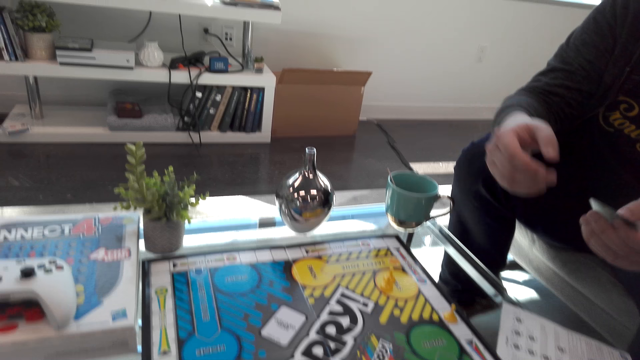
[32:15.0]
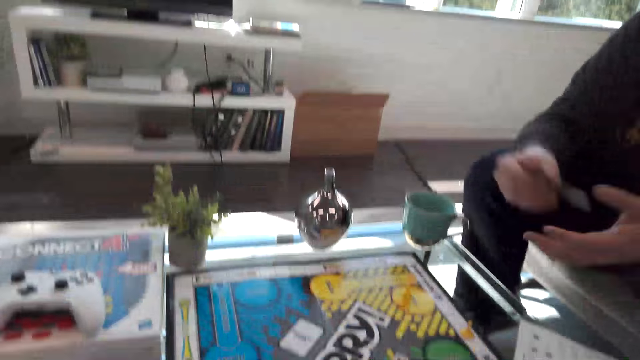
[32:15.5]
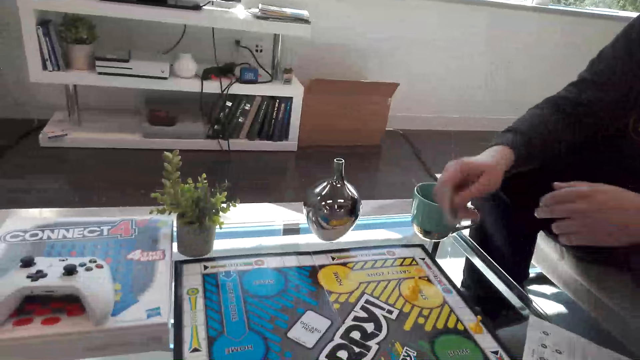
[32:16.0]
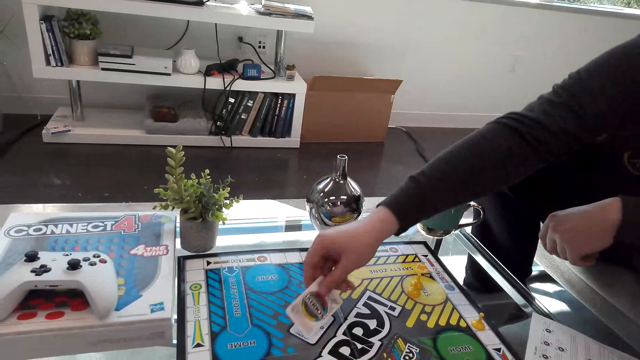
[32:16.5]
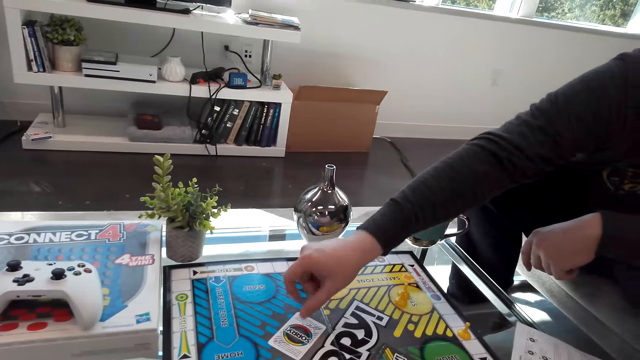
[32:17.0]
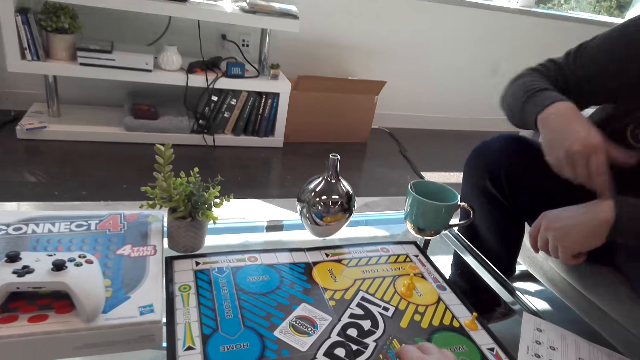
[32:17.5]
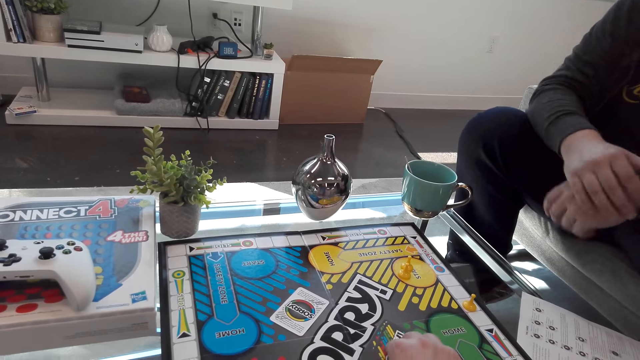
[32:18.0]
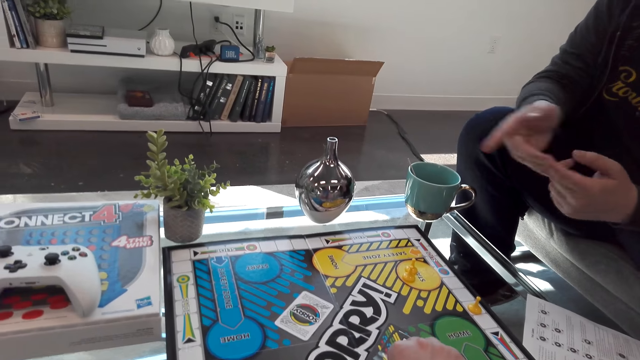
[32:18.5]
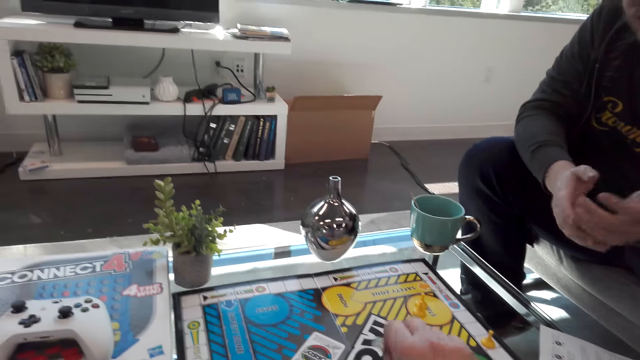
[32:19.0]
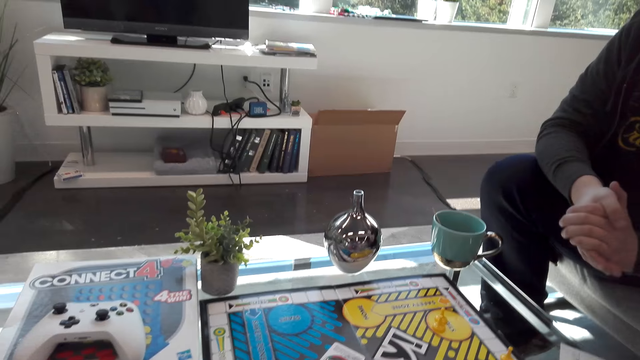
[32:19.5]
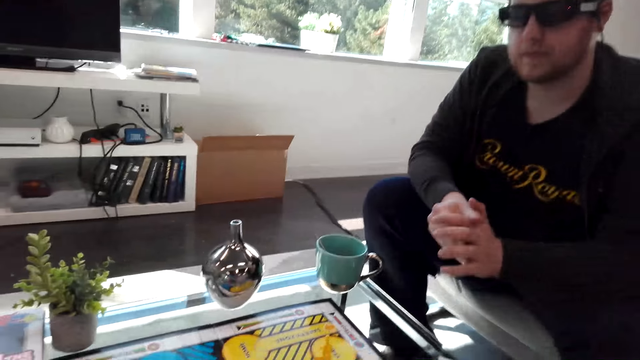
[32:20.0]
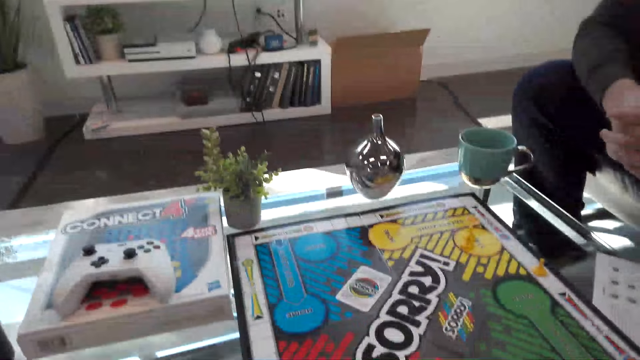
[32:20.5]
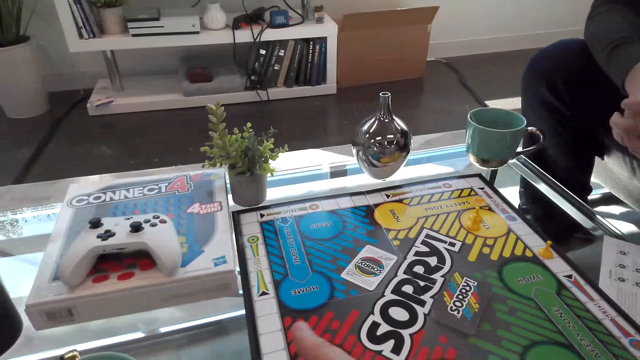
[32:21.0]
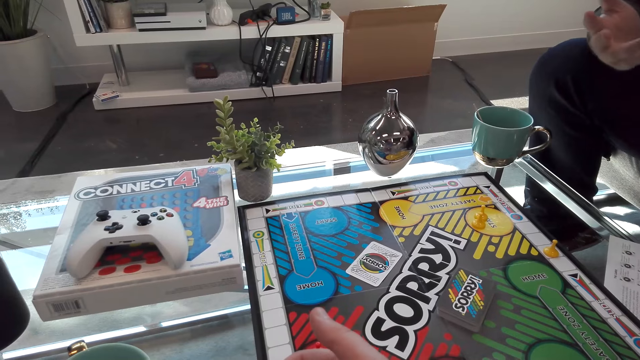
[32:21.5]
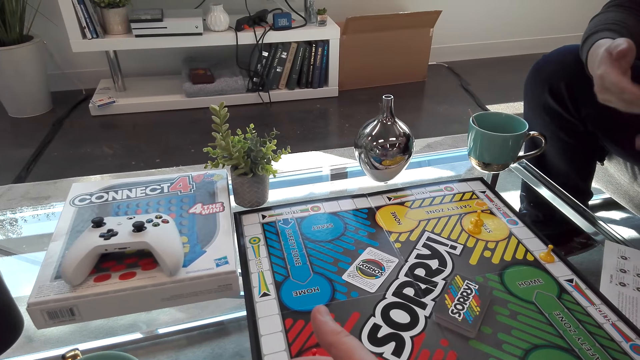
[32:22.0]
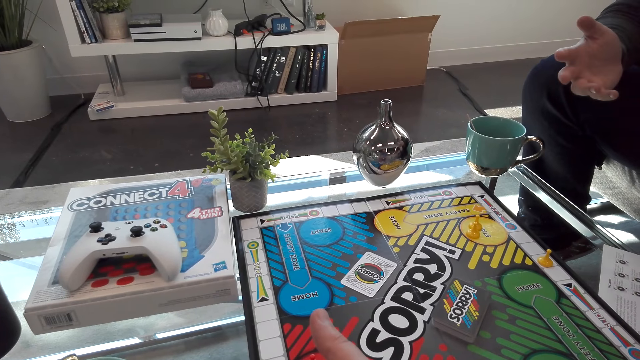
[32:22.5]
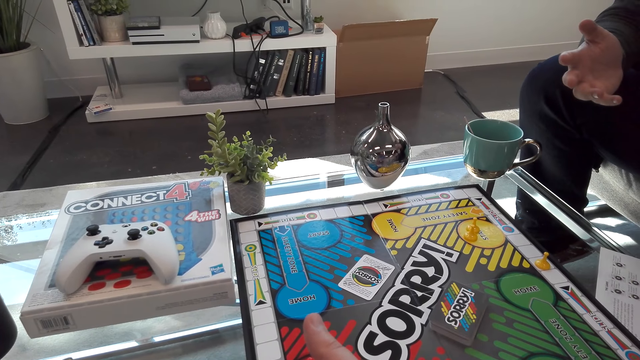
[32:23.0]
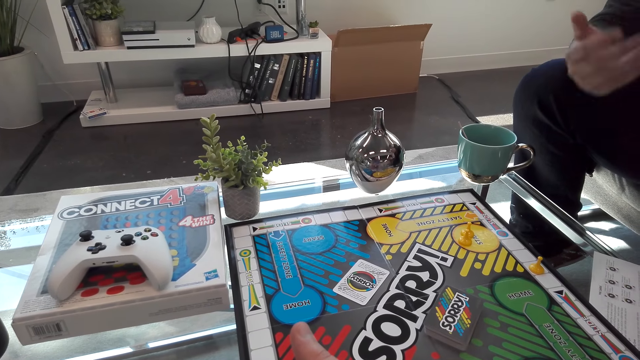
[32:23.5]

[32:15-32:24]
A person puts the card on the table. The person interacts with the camera wearer. The camera wearer picks up a card.

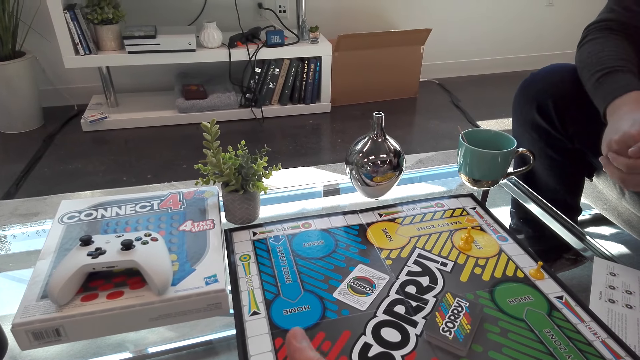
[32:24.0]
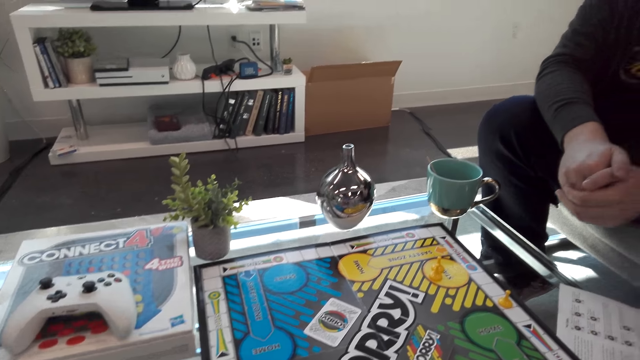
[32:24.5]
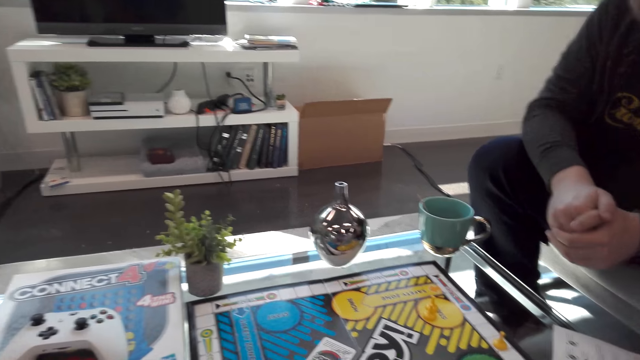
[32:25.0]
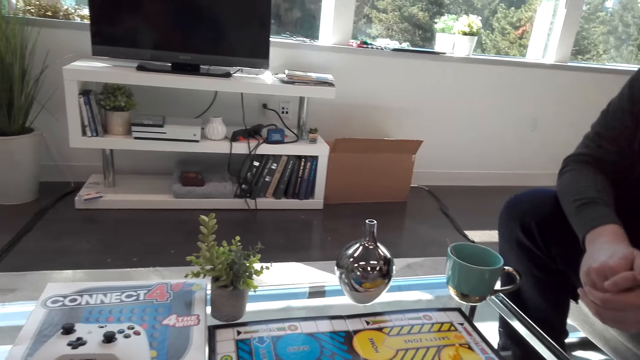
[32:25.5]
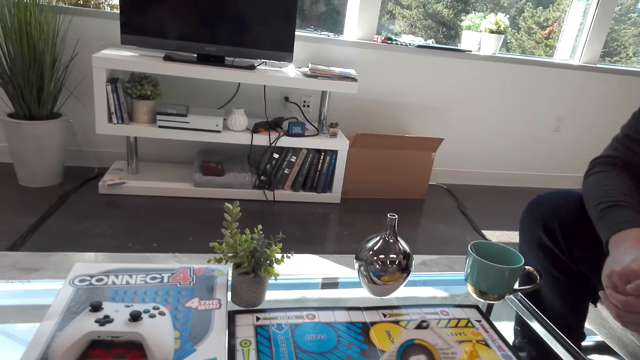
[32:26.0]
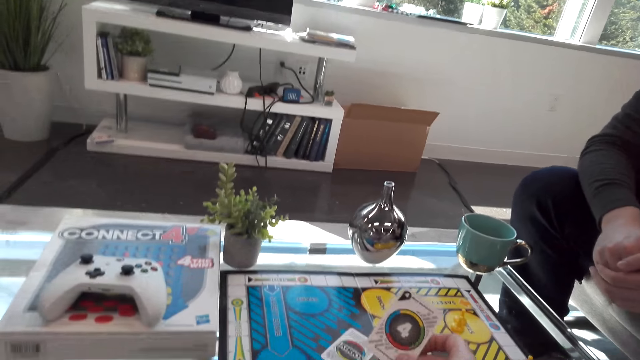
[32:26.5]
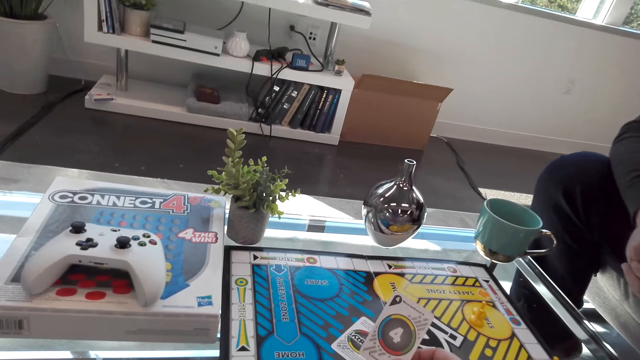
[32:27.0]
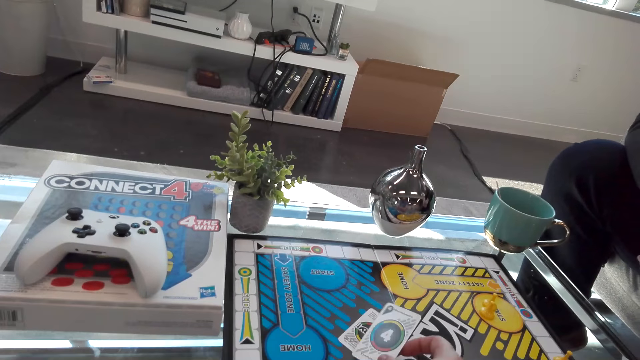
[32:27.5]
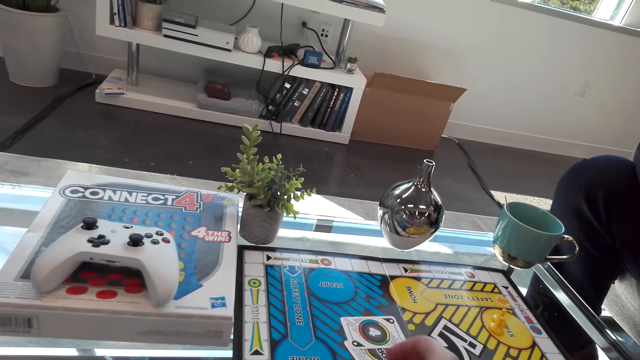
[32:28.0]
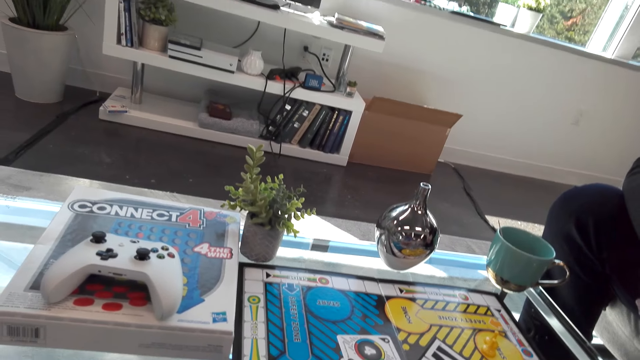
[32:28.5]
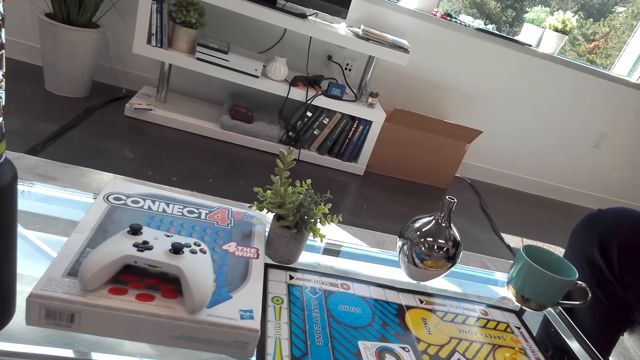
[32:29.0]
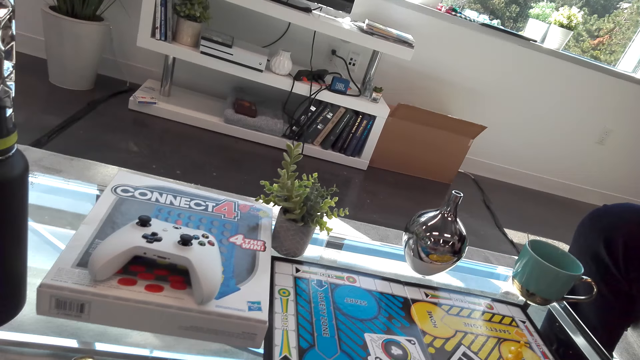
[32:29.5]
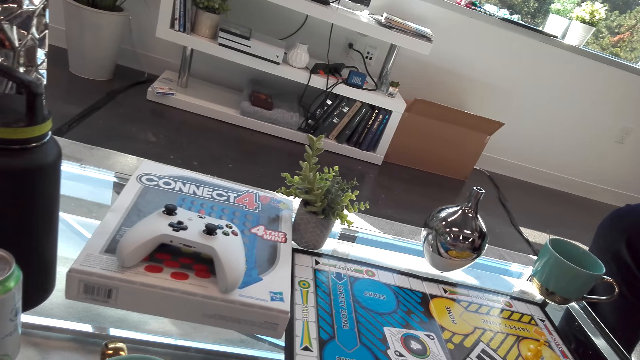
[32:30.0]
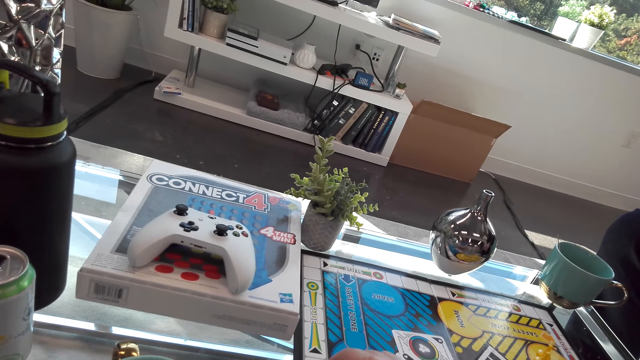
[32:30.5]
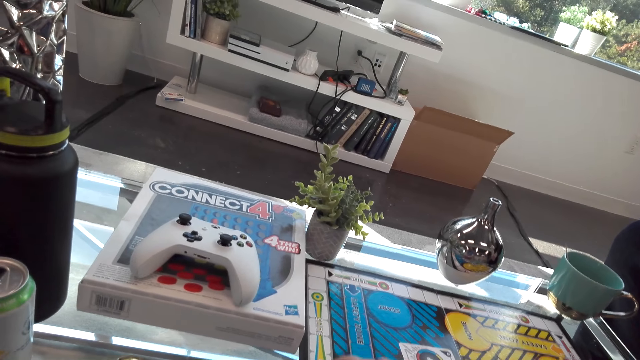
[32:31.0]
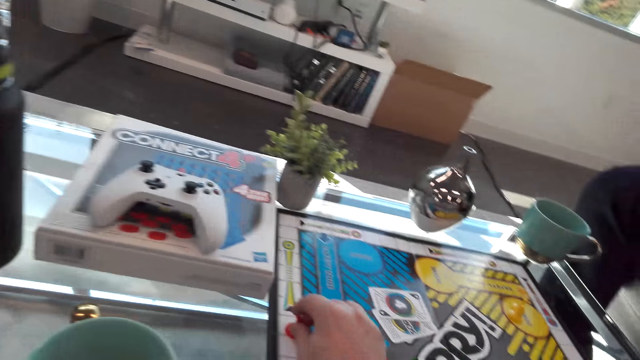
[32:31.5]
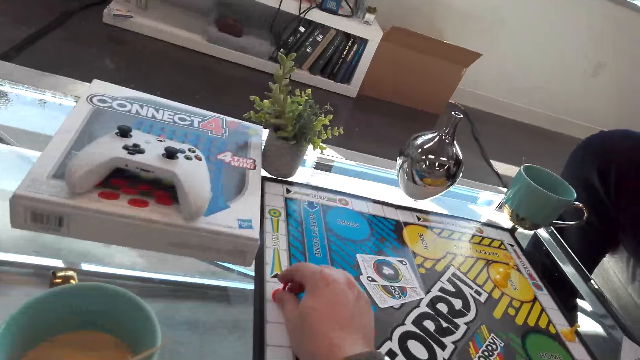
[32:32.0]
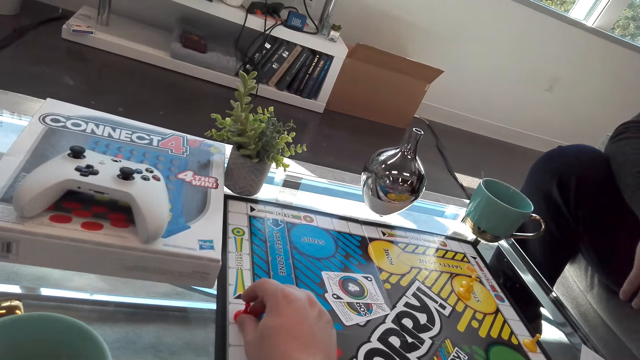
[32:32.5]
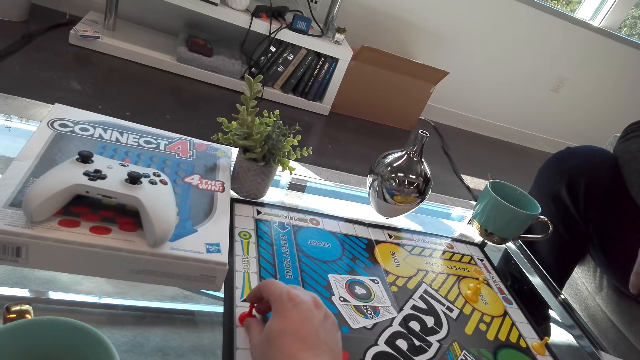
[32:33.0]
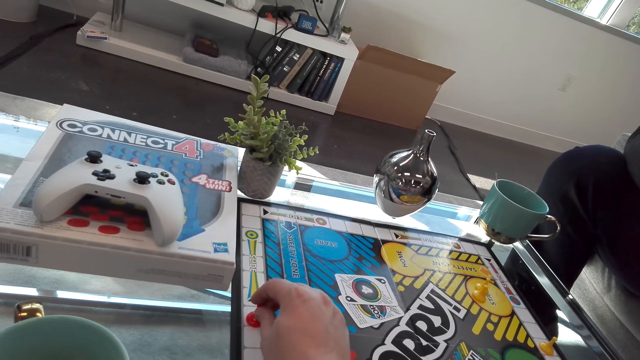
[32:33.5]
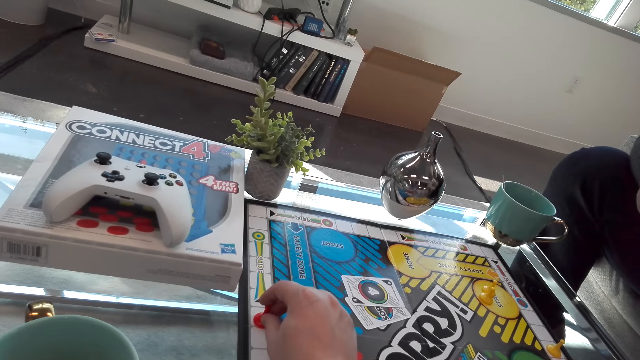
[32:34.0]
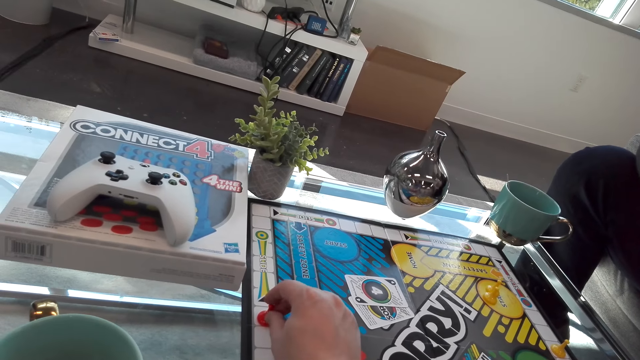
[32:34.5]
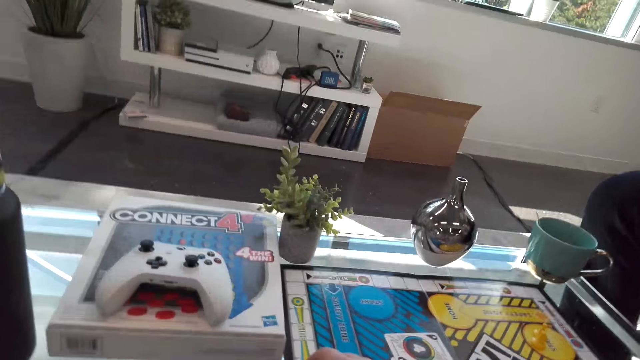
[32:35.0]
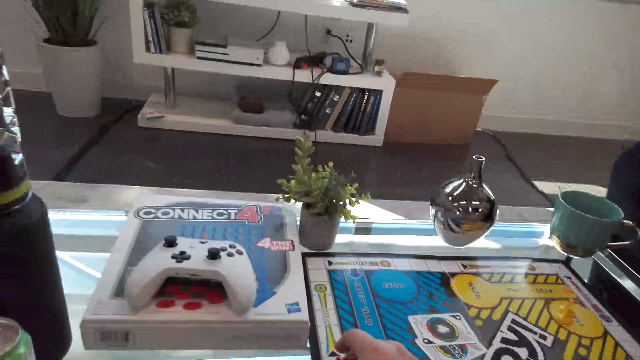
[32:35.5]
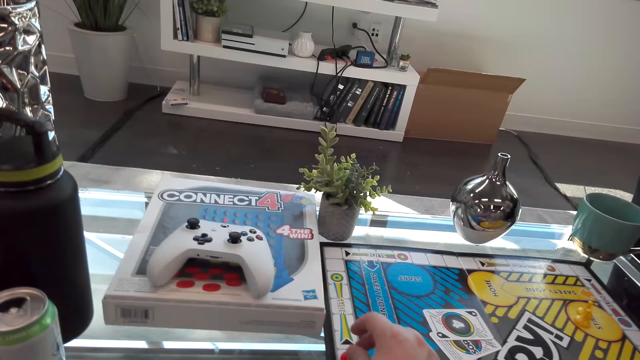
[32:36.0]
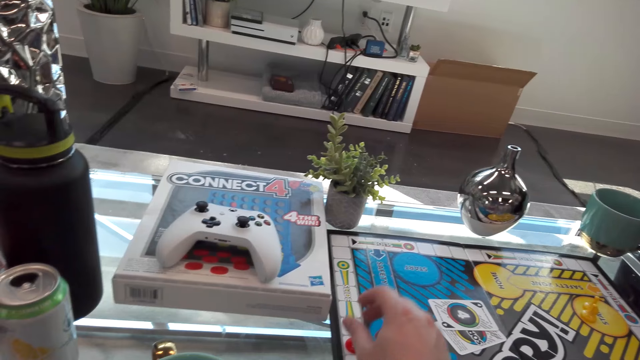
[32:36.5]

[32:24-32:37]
The camera wearer looks at the card. They play a Sorry game board. They put the card on the table. They move the dice.
